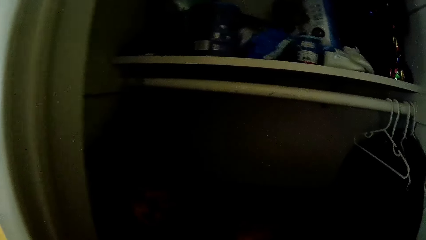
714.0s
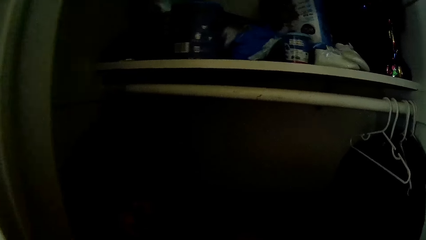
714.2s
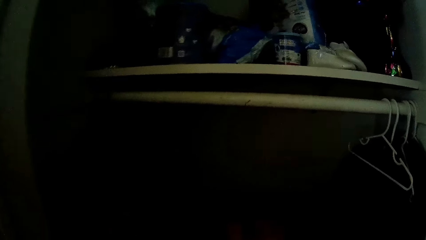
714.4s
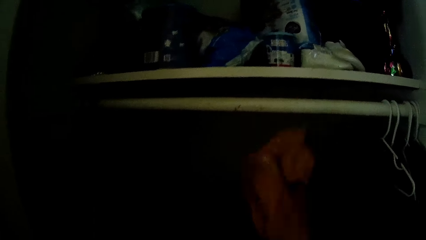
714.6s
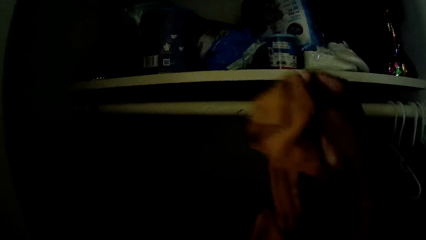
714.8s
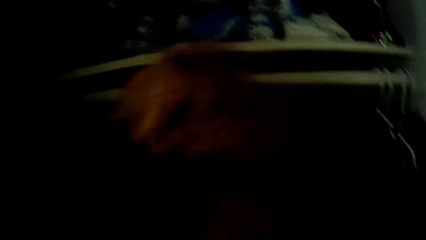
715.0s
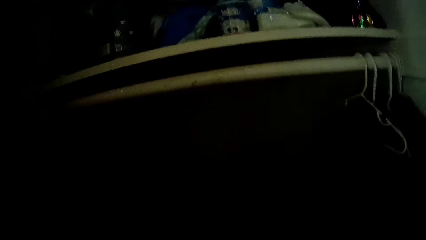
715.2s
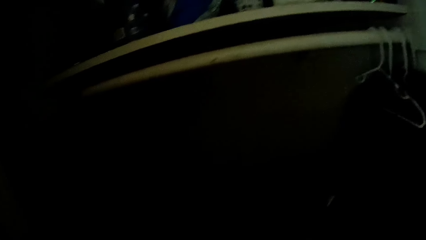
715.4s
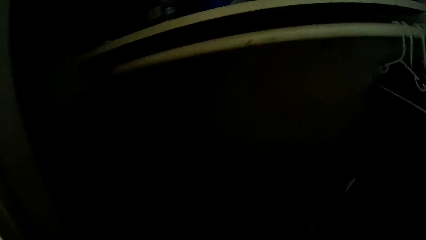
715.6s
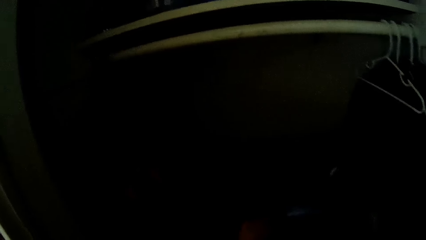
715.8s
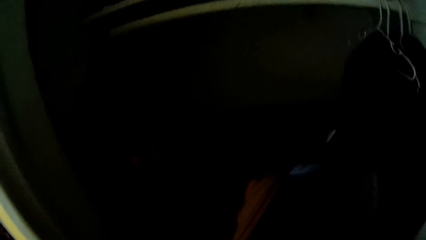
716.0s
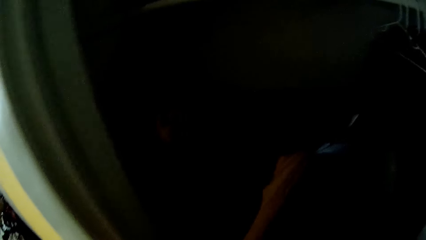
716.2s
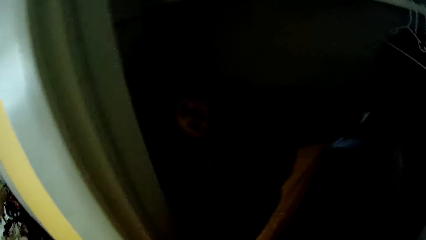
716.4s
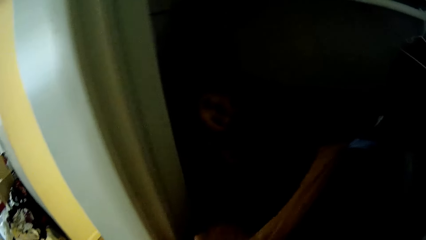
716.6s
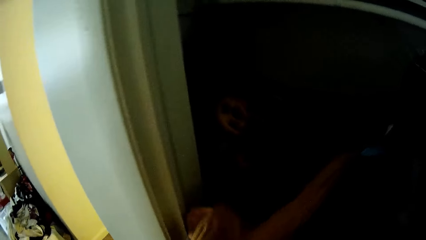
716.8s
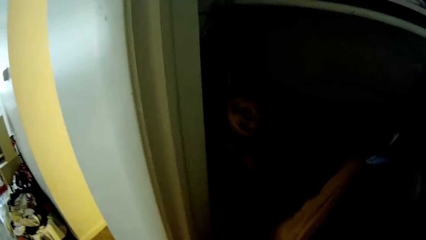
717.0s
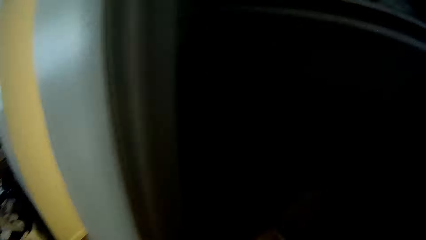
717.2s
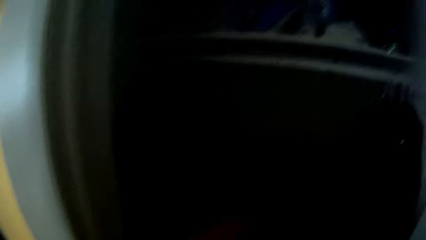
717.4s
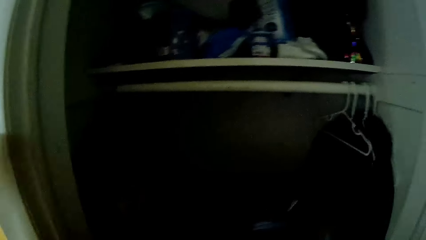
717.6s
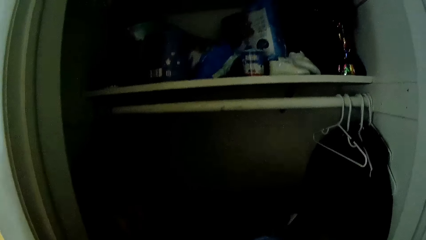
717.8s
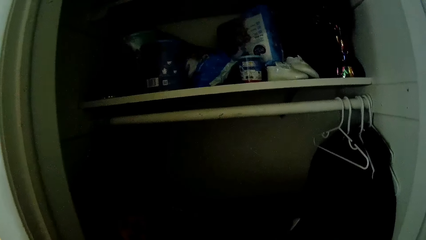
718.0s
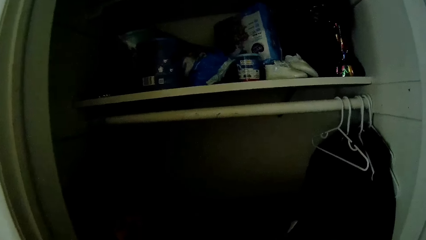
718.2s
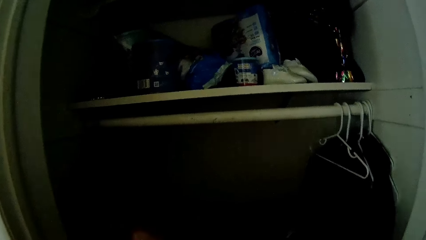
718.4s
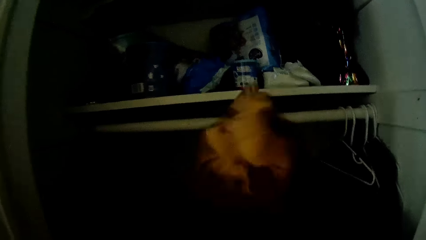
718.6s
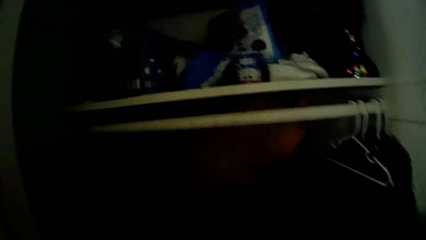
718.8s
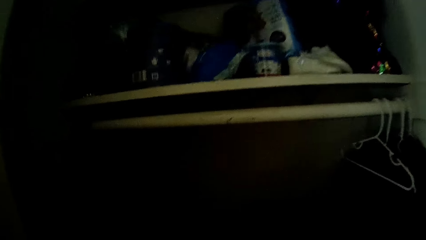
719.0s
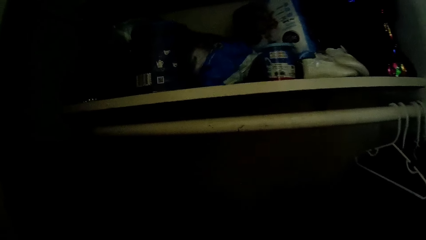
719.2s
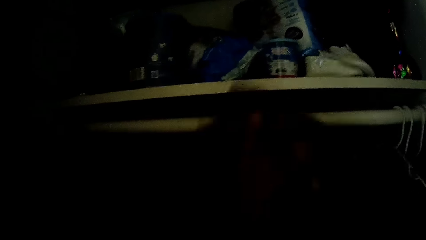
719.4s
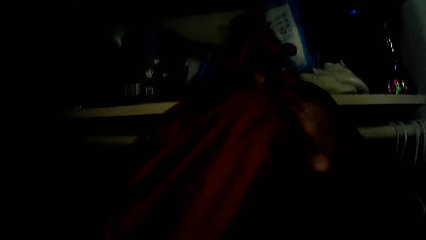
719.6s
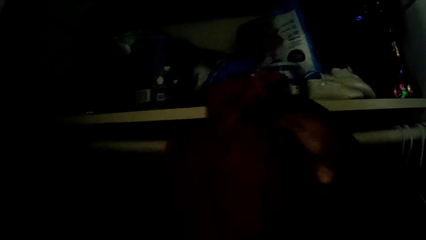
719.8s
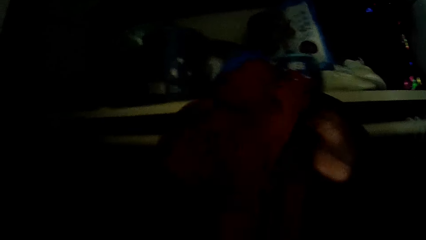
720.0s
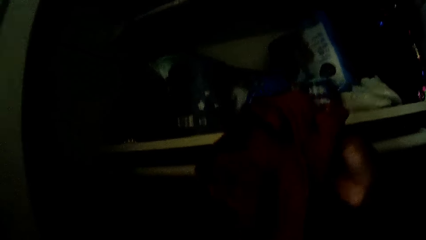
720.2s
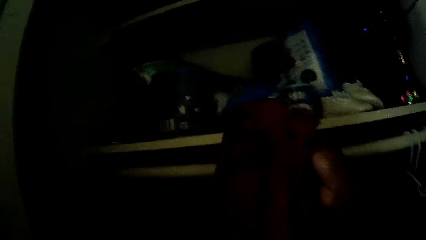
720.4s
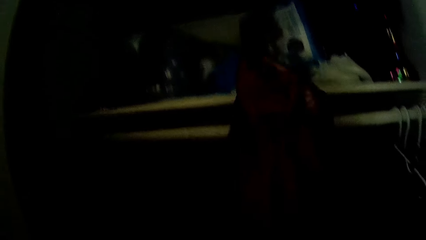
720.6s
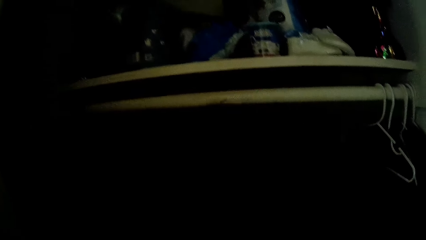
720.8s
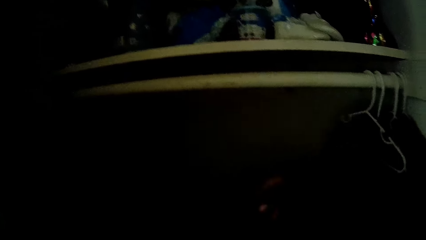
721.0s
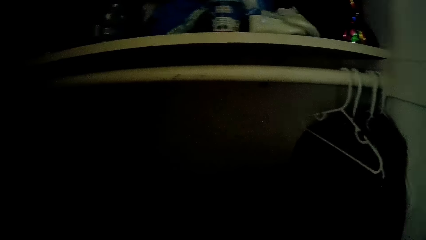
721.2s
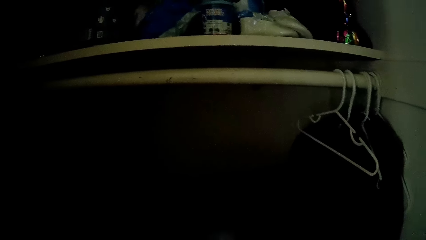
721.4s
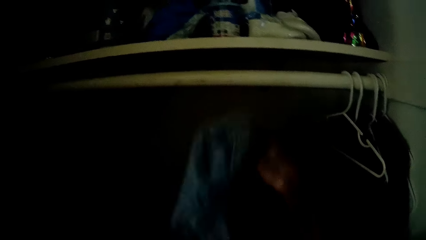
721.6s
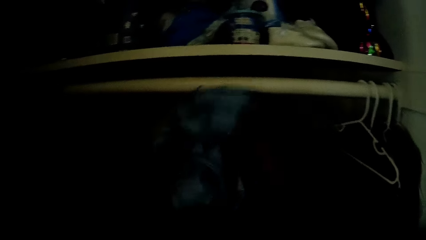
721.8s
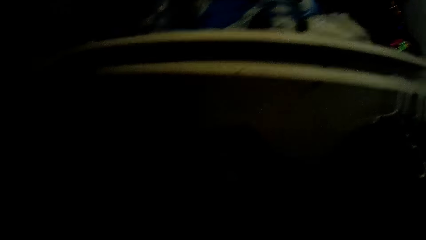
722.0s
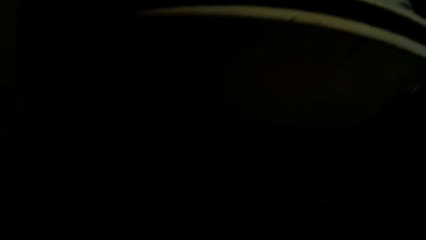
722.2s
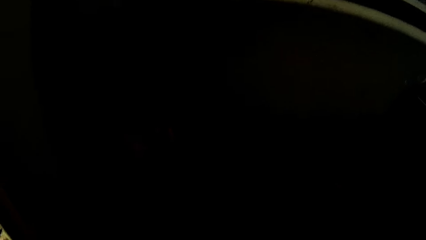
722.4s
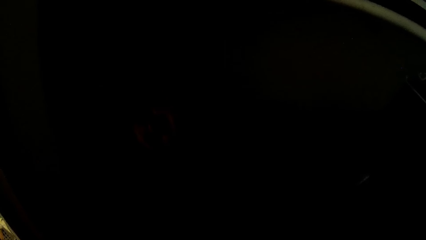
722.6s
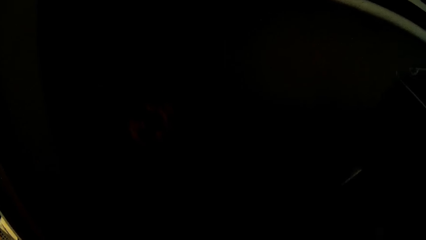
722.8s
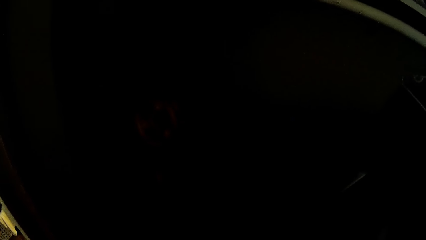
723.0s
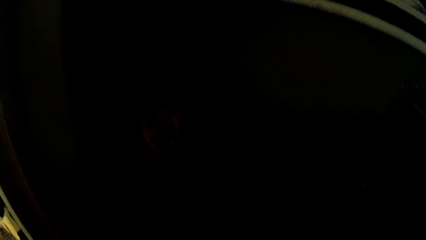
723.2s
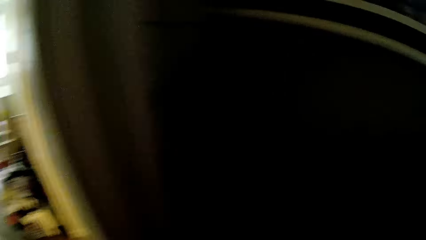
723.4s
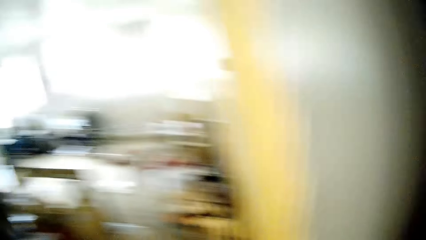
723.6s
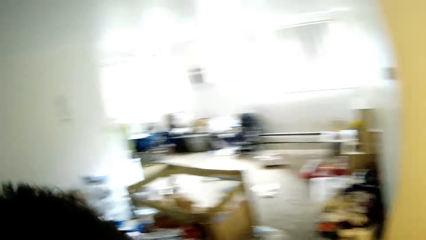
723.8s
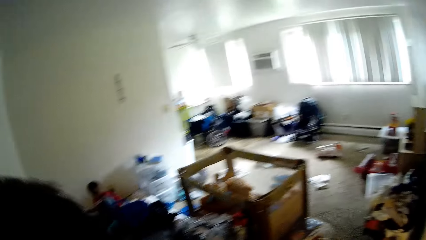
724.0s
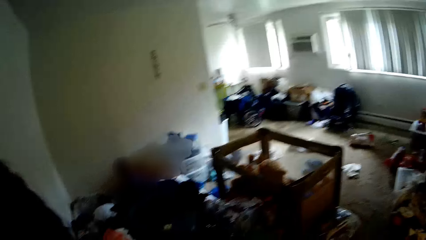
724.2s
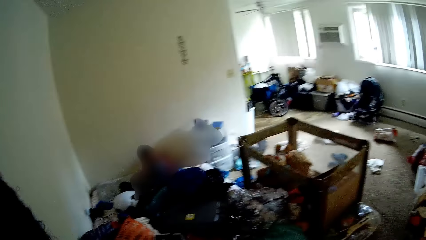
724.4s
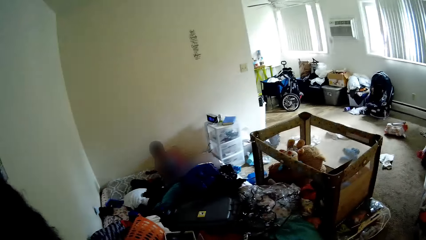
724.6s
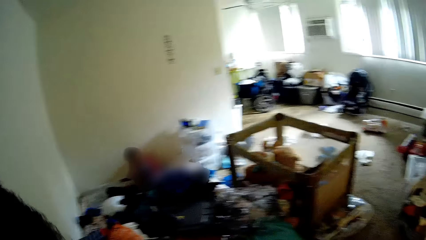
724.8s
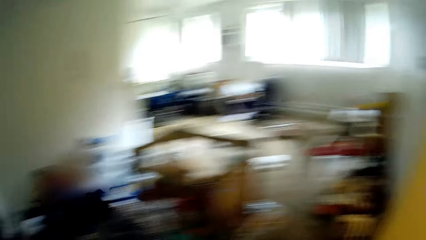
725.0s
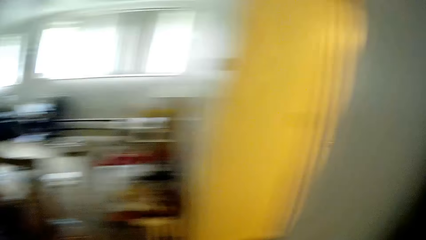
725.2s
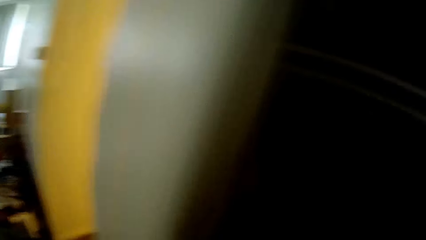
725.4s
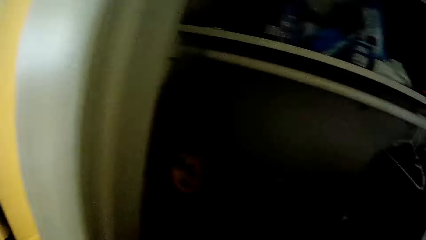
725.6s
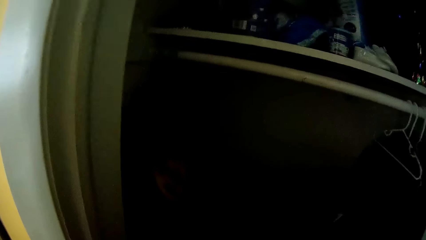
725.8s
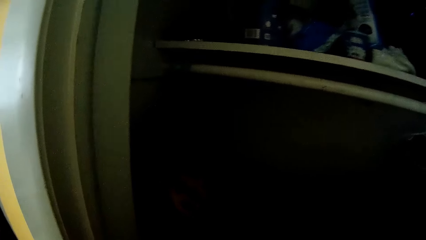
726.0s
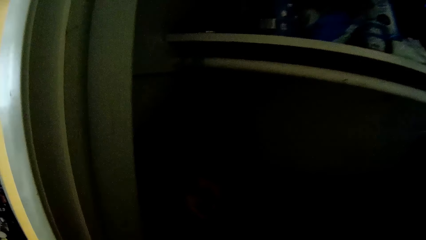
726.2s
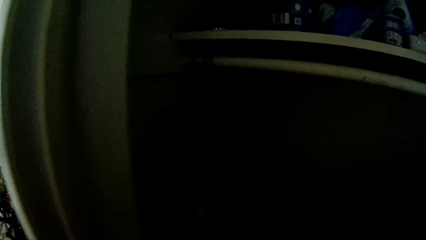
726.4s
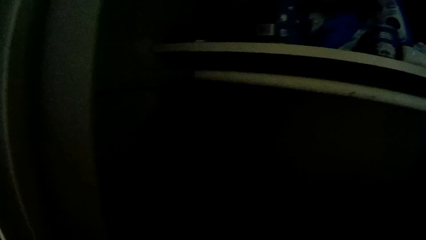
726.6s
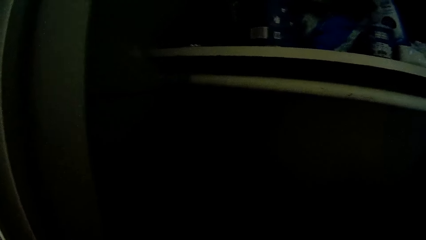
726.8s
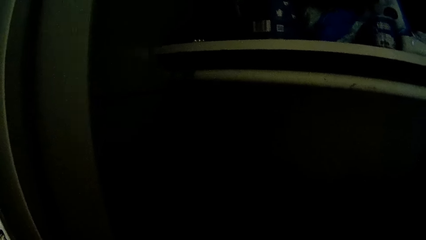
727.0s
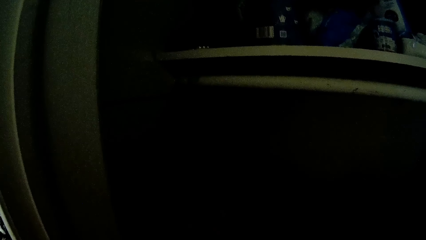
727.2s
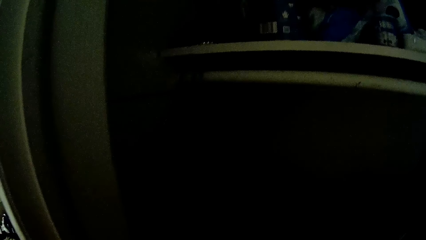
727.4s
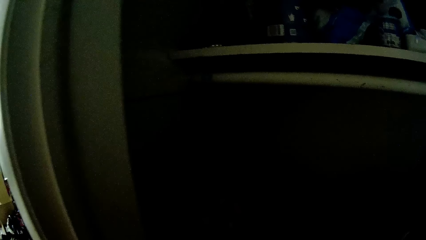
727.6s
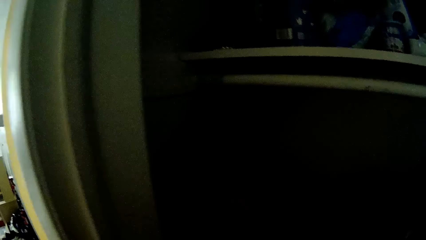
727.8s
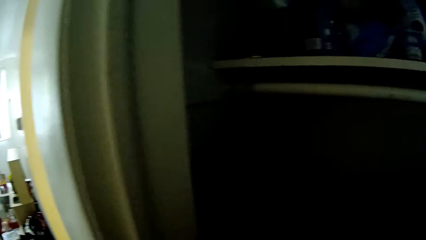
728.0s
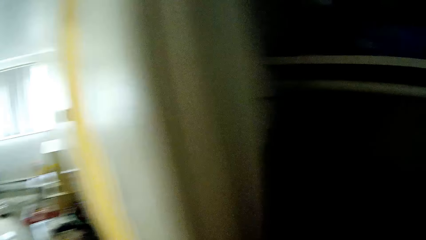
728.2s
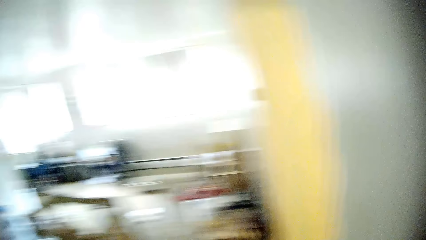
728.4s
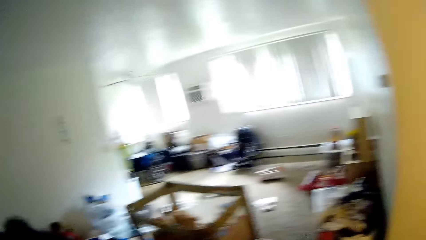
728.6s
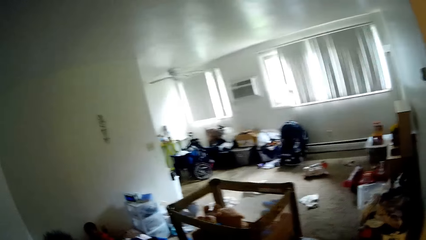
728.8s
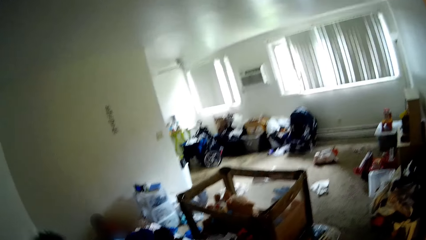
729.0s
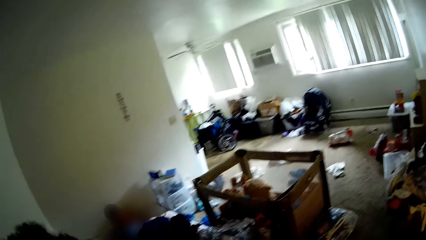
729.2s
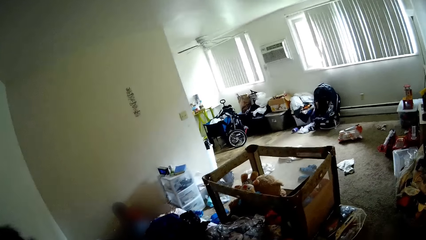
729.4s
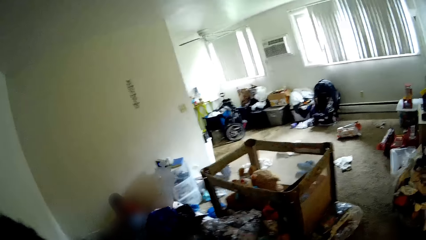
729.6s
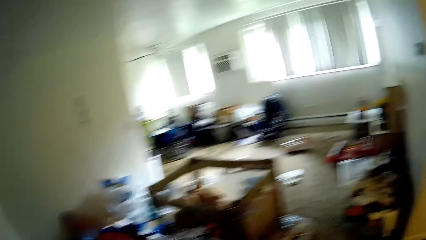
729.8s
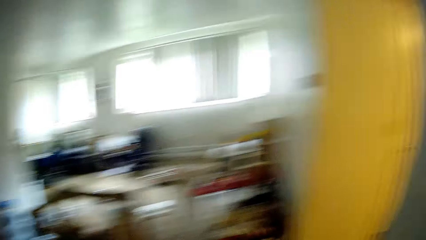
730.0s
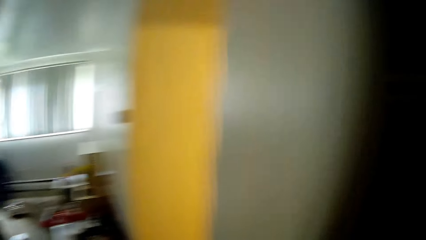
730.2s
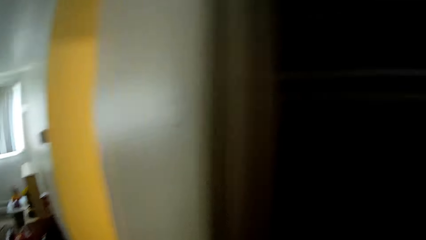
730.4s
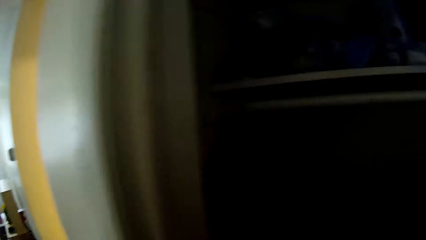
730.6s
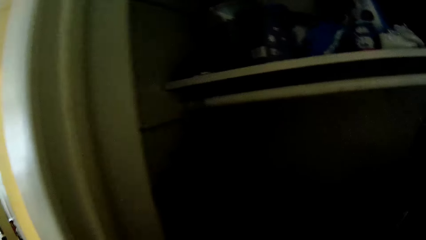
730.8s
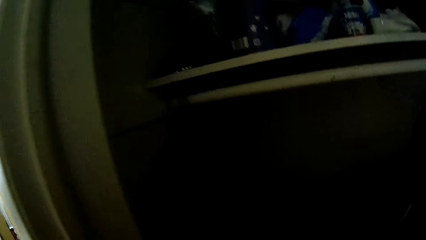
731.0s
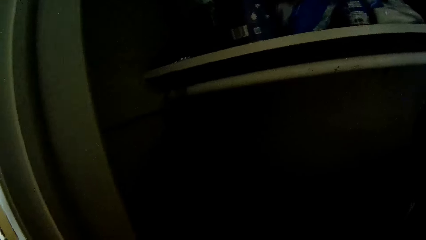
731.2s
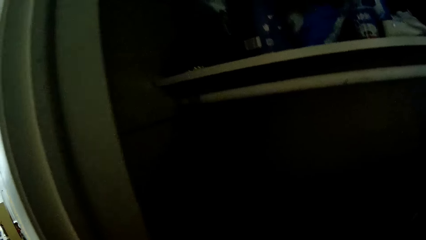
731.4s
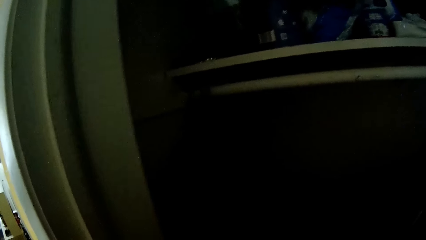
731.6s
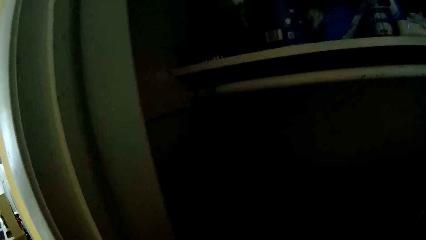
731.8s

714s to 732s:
The camera wearer takes out a cloth from the wardrobe with her right hand. She puts the cloth in the wardrobe with her right hand. She picks up a cloth from the wardrobe with her right hand. She drops the cloth in the wardrobe with her right hand. She arranges the cloth on the cabinet. She picks up a cloth from the wardrobe with her right hand. She drops the cloth in the wardrobe with her right hand.
